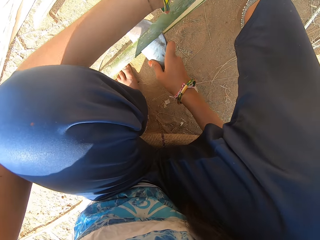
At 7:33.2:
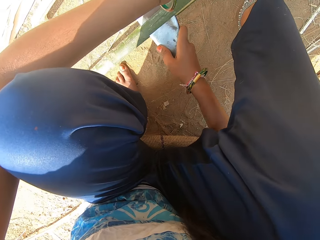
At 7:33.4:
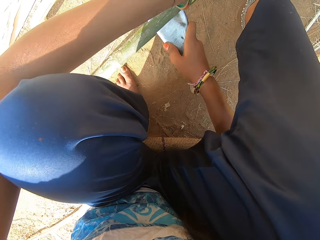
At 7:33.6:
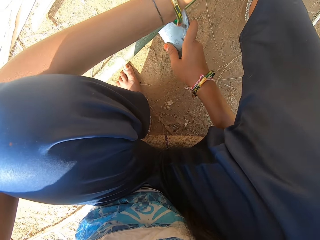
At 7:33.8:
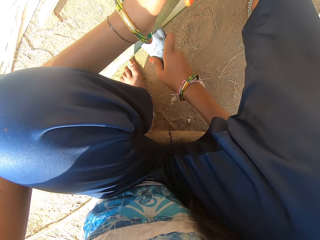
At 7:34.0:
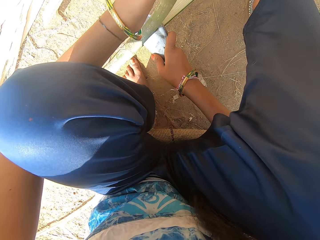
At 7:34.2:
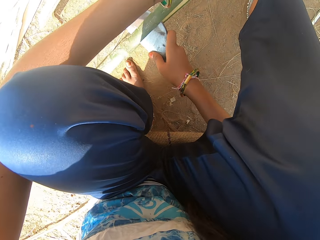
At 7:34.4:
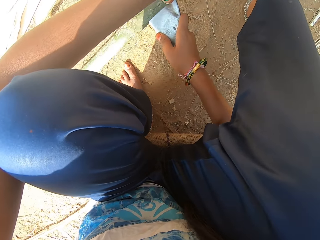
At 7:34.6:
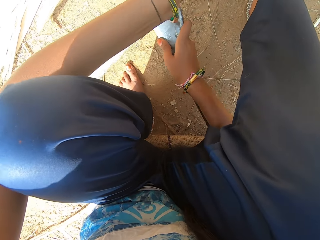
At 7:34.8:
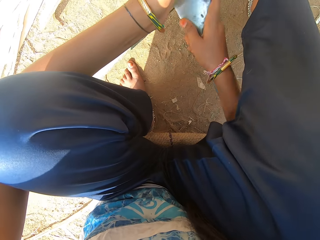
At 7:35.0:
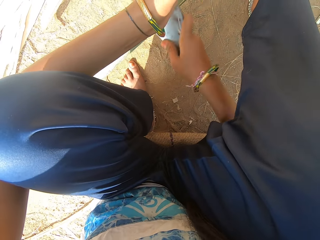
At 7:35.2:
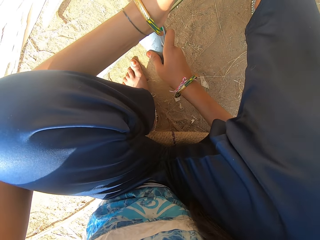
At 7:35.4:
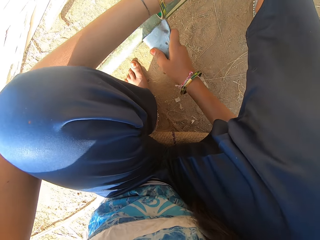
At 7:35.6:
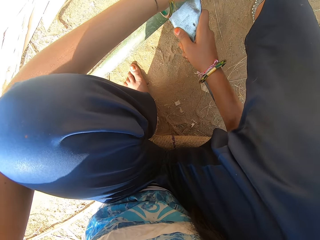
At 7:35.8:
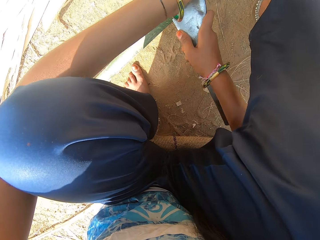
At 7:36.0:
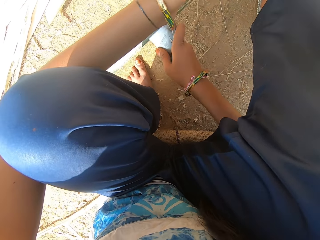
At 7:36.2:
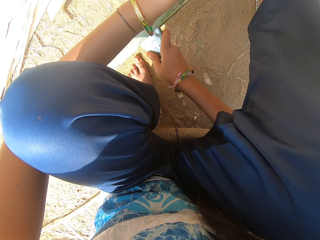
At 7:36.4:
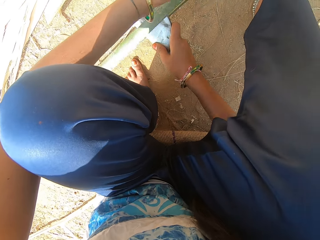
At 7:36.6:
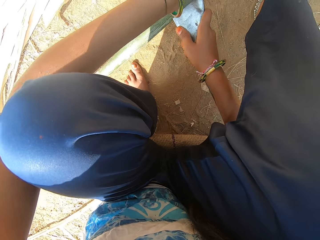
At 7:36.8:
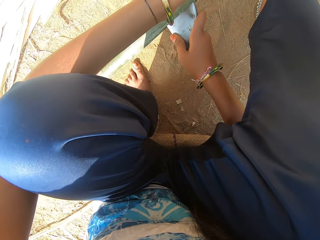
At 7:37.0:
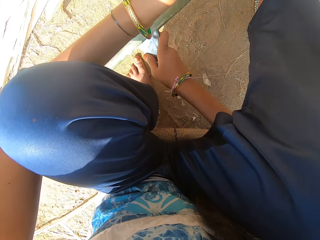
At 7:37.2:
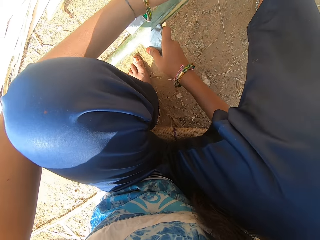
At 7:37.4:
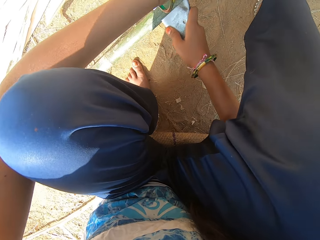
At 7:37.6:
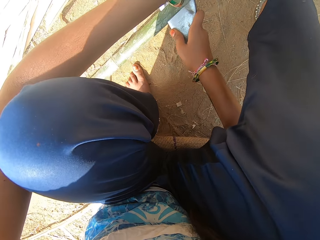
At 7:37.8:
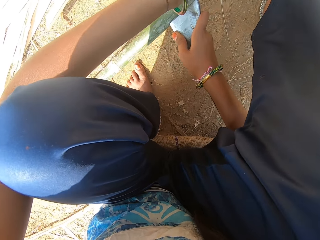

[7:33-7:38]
The camera wearer cuts the weave with a knife.

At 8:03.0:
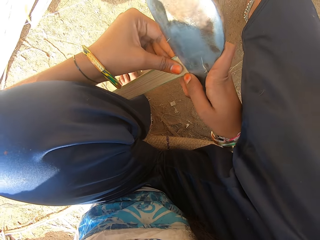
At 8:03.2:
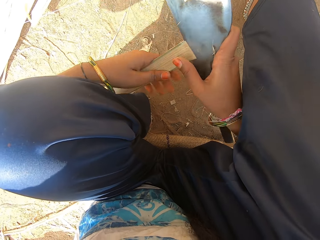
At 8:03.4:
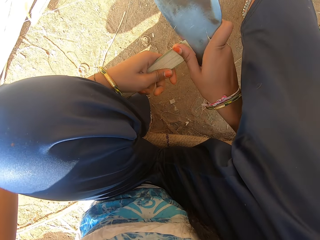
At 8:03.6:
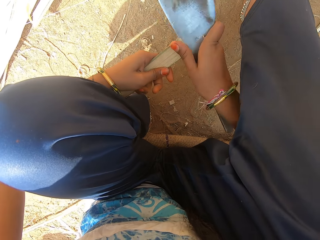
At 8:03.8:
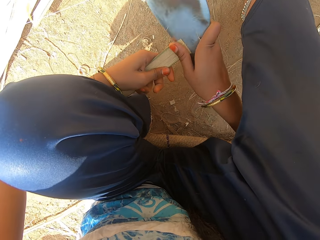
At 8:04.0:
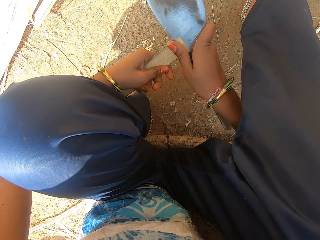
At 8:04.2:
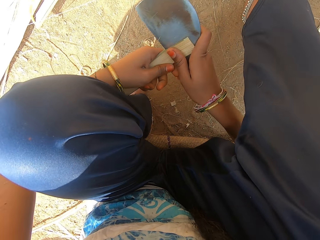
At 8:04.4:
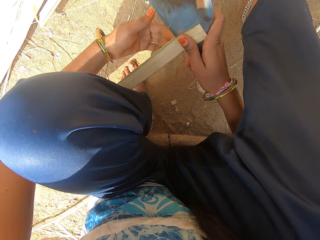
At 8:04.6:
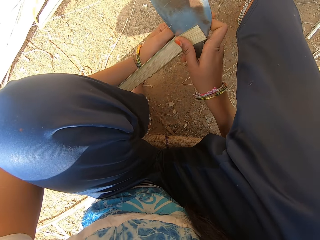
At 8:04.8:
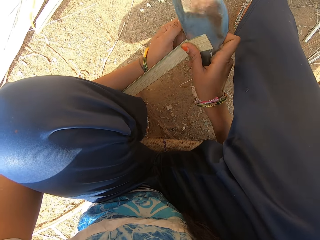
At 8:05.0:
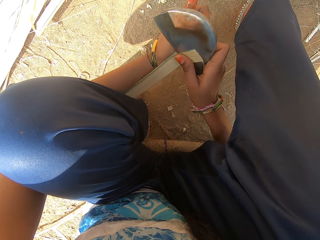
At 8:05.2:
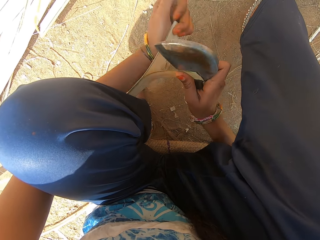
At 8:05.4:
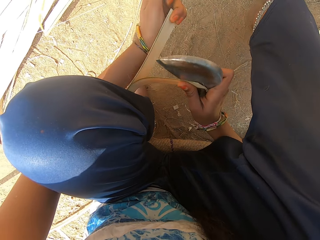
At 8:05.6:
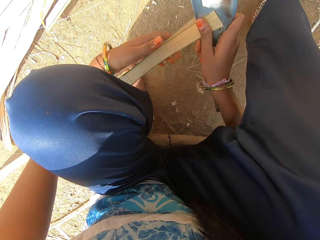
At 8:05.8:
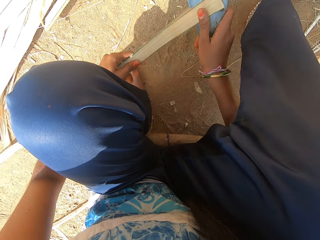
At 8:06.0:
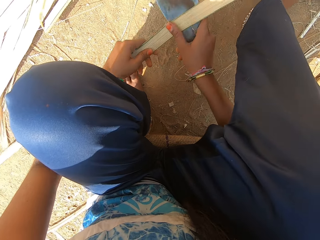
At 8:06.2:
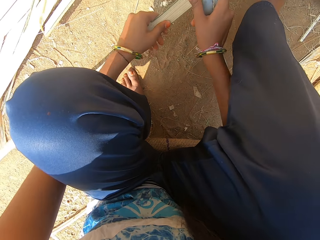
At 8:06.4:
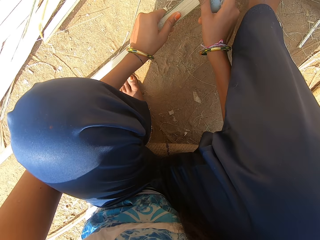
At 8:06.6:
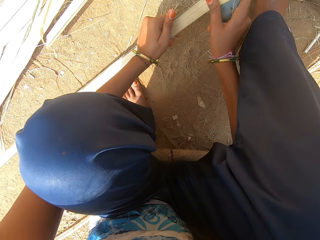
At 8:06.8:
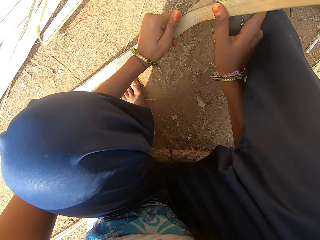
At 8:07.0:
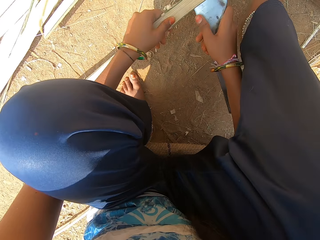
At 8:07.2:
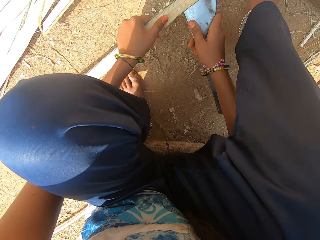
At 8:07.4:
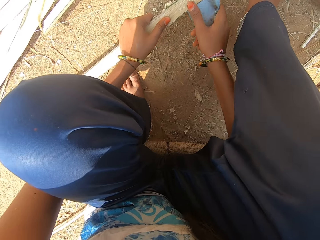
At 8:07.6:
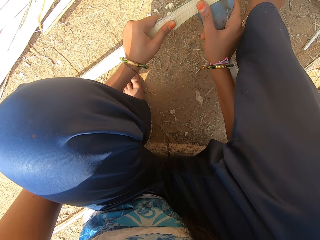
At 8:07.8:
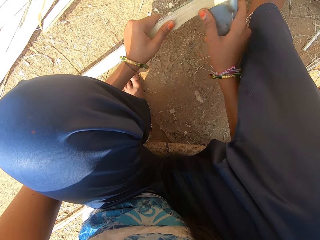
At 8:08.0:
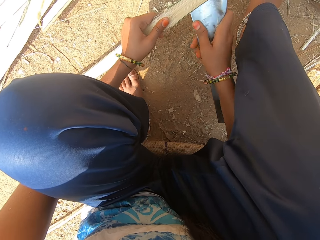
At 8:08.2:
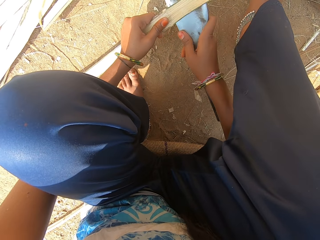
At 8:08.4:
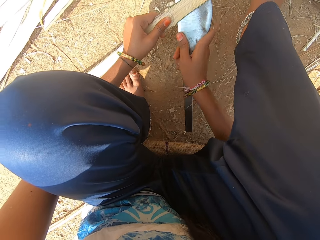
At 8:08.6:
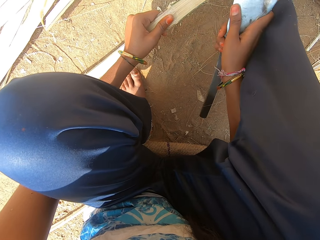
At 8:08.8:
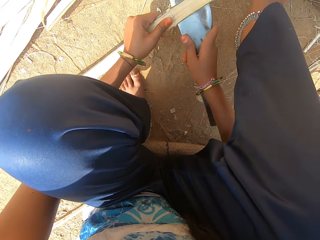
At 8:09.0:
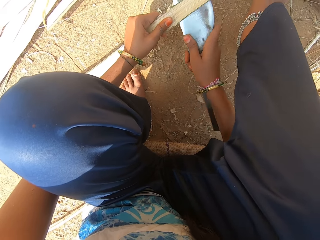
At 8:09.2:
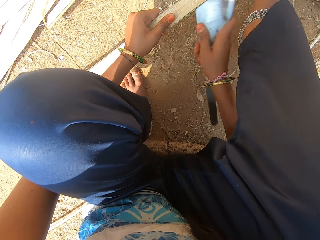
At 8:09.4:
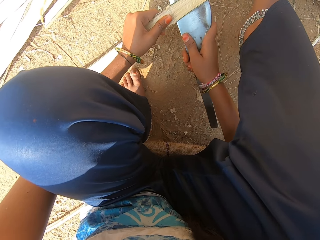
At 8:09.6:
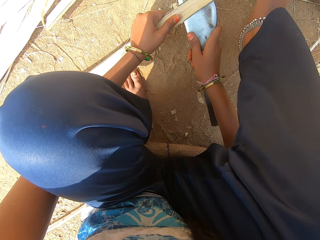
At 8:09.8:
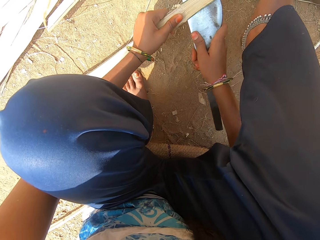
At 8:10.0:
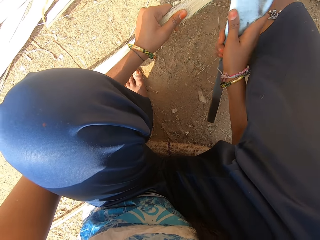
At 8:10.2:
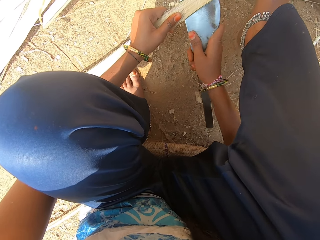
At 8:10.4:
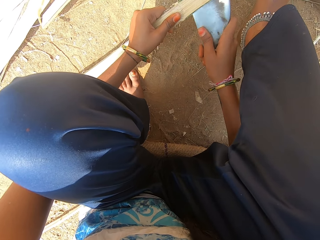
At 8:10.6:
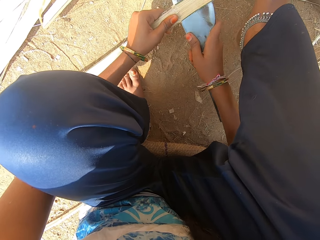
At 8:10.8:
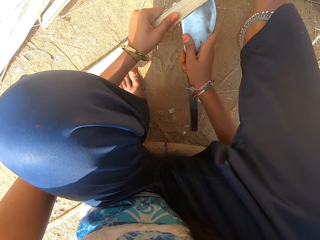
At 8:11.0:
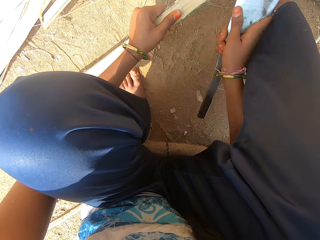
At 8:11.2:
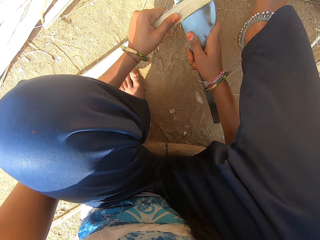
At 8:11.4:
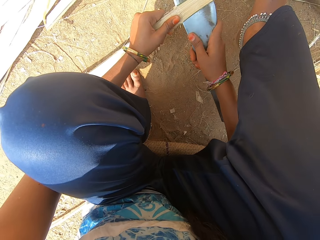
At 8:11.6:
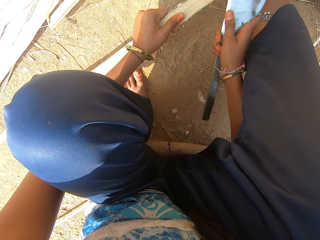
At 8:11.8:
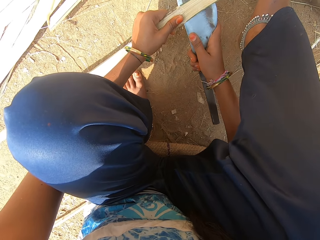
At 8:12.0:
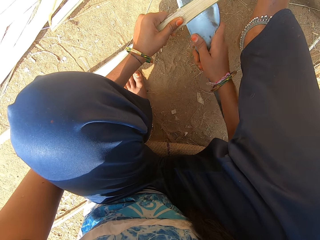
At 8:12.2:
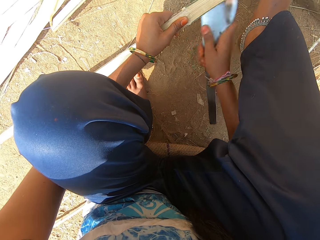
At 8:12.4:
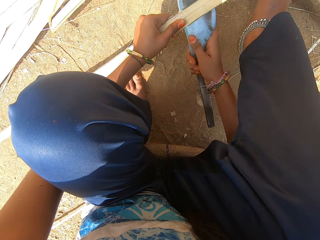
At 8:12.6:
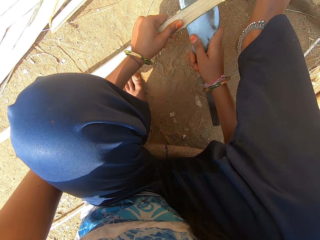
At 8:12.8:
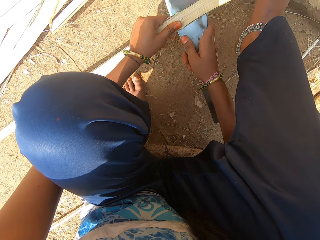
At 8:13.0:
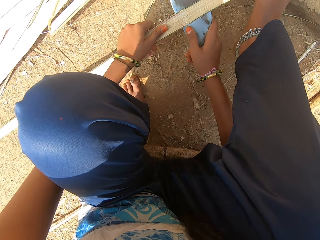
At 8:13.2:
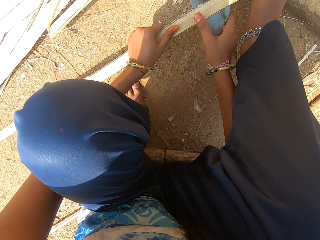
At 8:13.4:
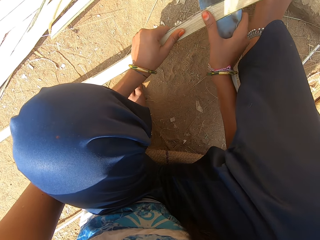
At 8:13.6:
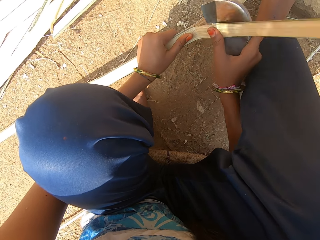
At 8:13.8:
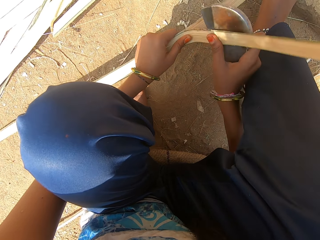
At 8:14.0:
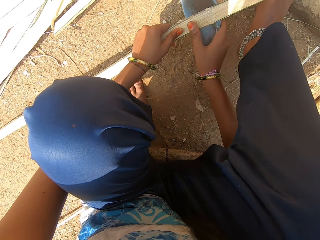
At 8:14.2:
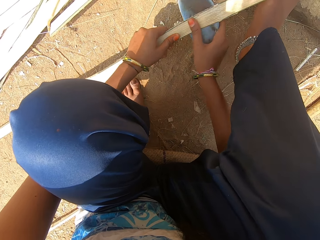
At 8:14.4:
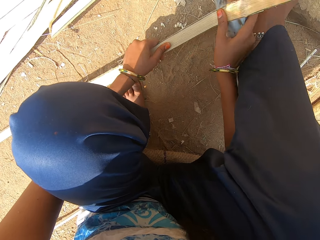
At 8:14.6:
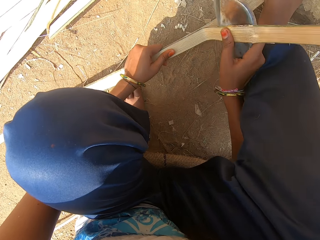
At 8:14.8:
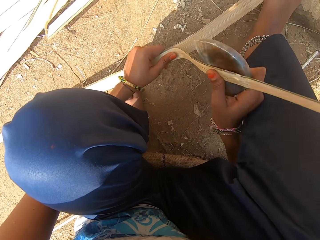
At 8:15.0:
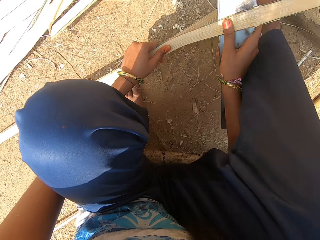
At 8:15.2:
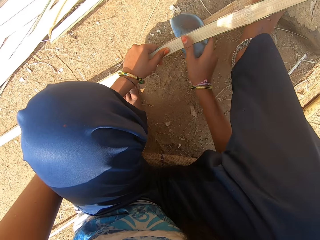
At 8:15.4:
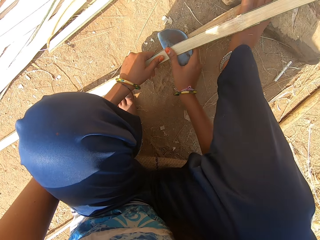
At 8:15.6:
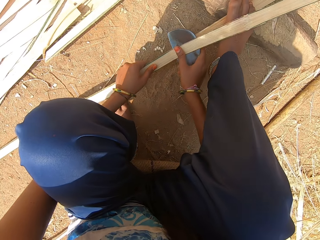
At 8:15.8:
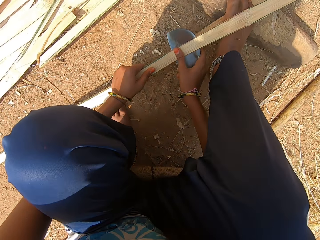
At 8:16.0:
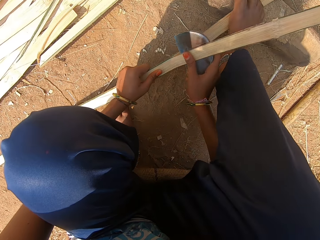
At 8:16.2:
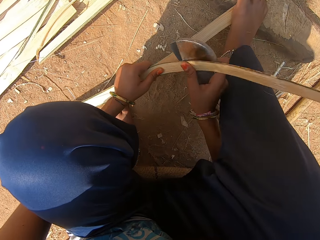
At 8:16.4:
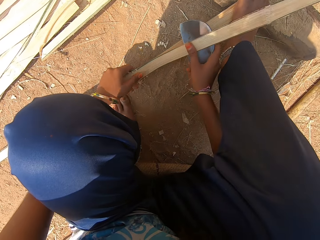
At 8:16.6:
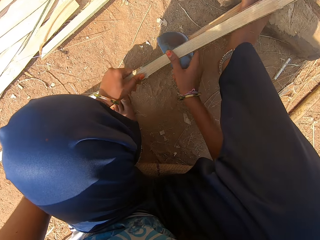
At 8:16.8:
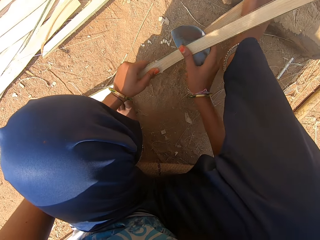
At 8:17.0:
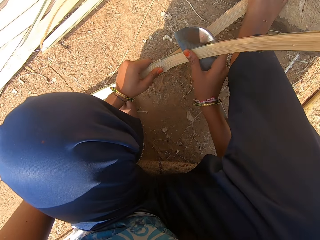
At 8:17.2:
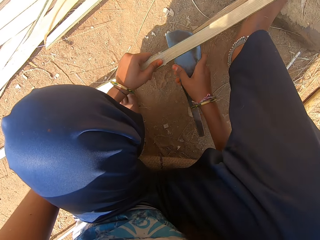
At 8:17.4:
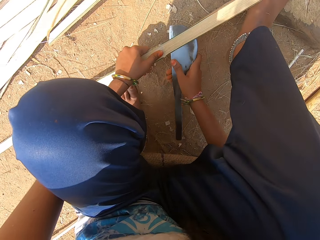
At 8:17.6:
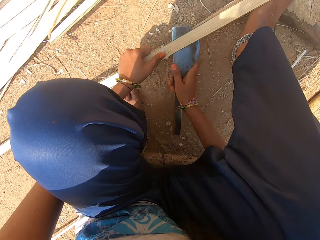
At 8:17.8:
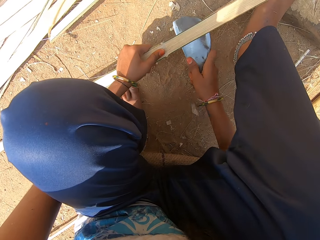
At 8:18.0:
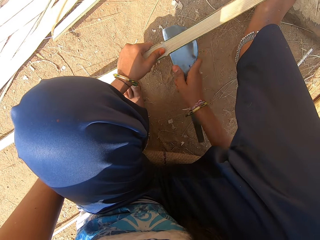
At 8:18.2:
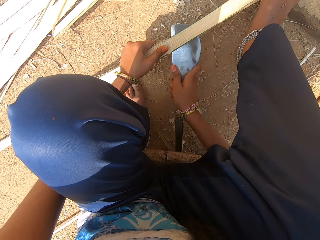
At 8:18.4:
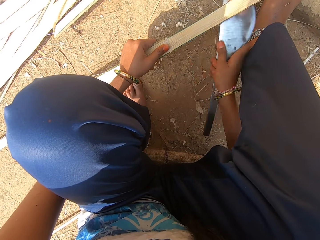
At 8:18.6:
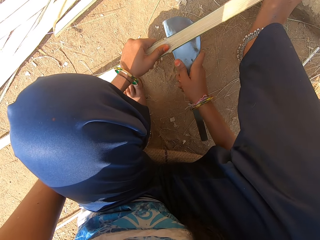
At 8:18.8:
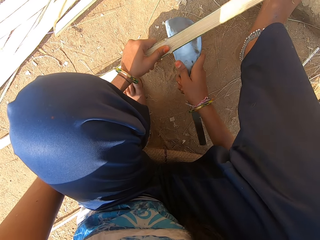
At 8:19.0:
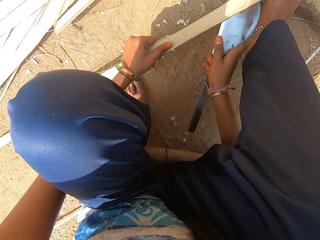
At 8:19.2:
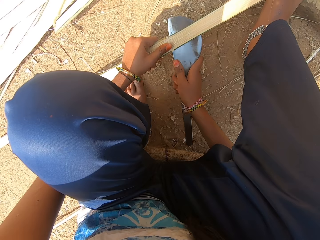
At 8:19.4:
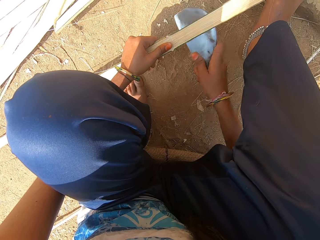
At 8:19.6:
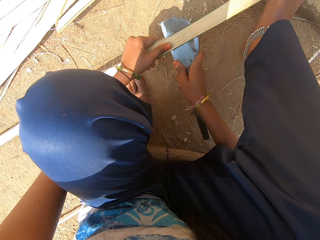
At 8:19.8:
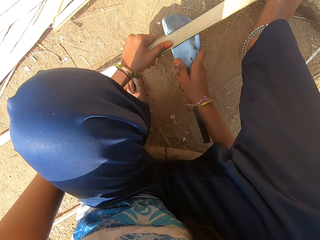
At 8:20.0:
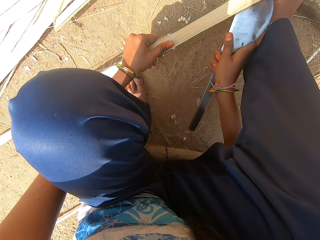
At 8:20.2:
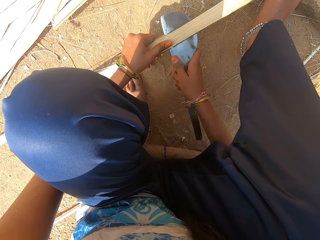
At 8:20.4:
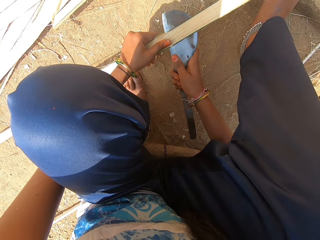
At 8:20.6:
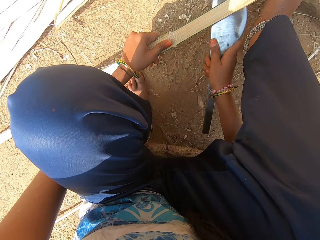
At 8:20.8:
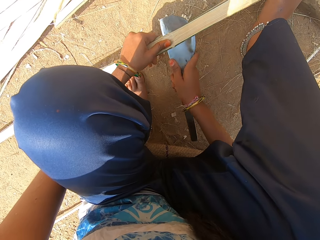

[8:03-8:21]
The camera wearer slices the bamboo strip or weave in her left hand with the hand sickle or knife in her right hand. She pulls the weave. She cuts the weave with the knife. She hits the weave with the knife. She cuts the weave with the knife. She hits the weave with the knife.
